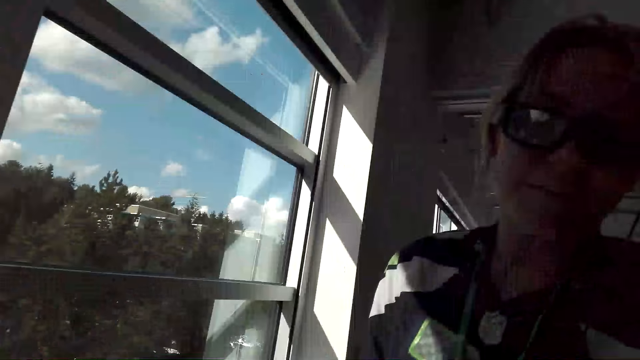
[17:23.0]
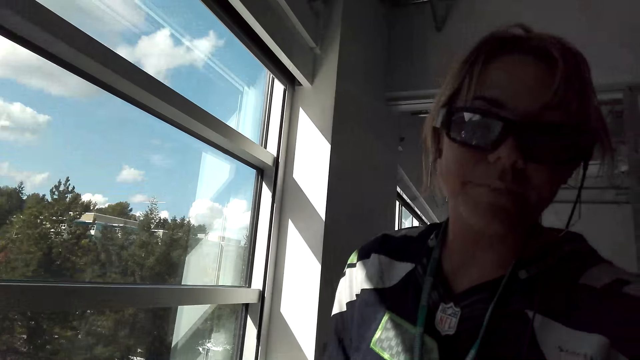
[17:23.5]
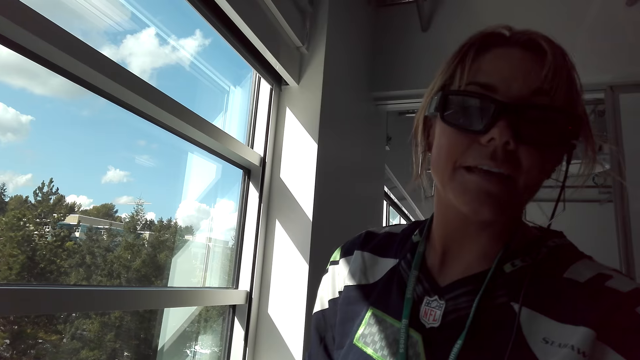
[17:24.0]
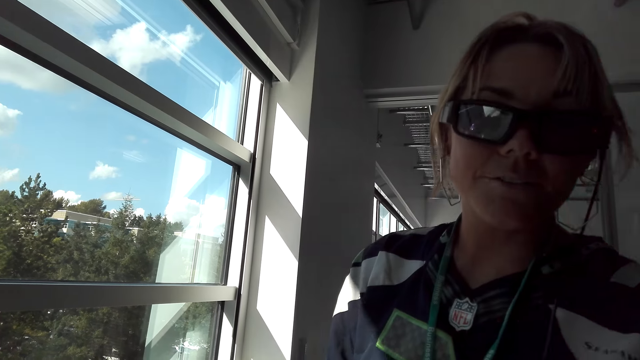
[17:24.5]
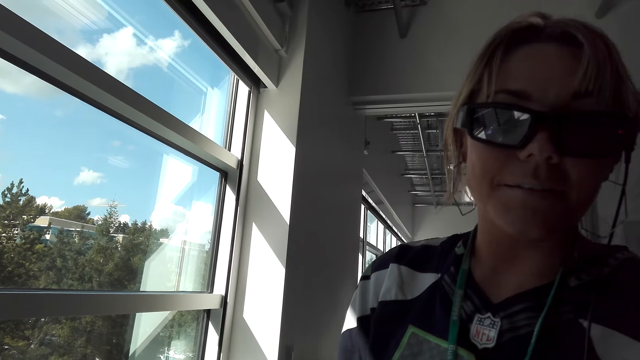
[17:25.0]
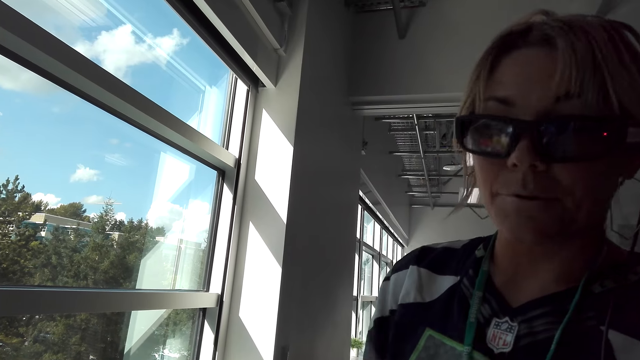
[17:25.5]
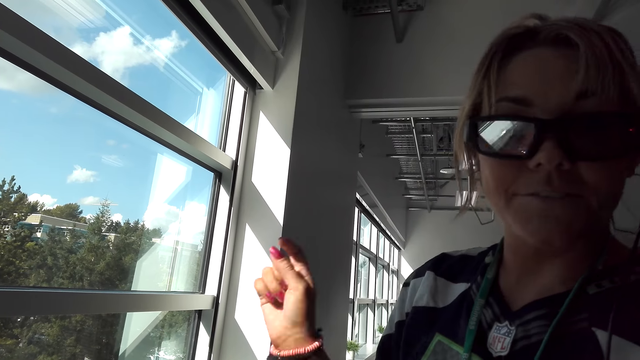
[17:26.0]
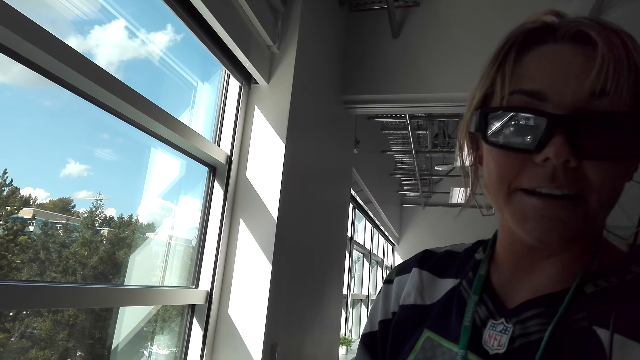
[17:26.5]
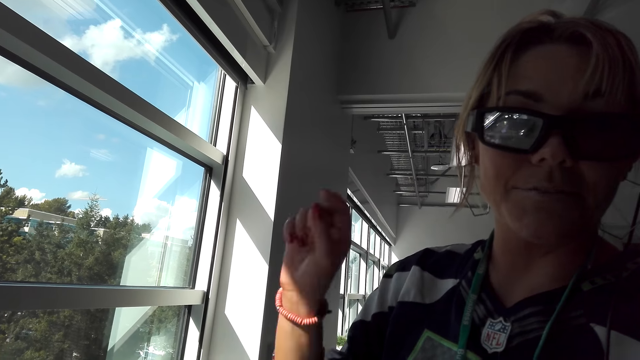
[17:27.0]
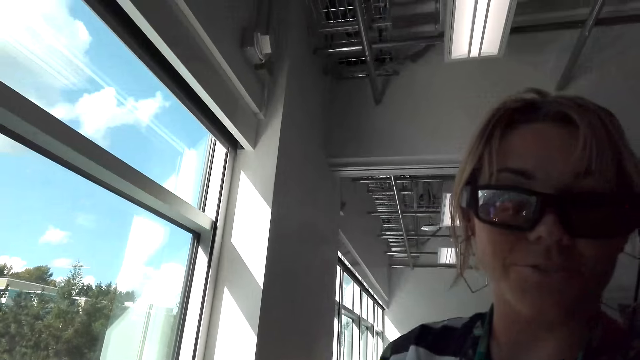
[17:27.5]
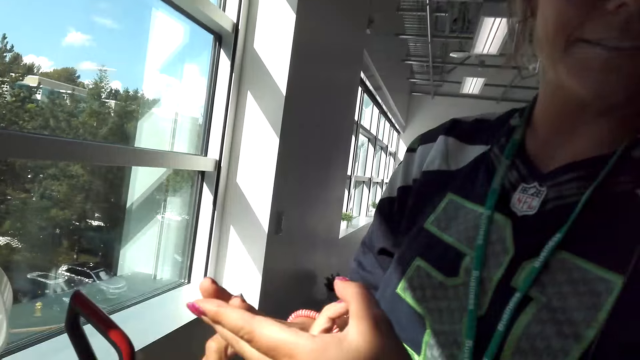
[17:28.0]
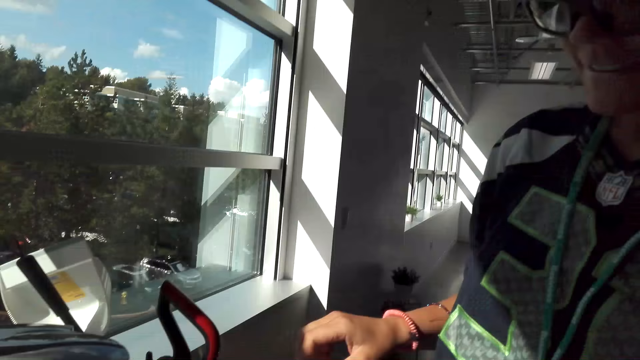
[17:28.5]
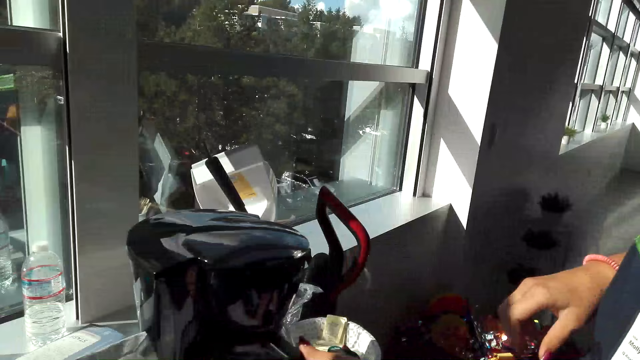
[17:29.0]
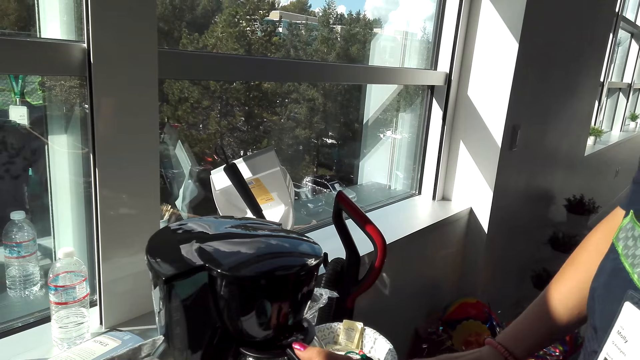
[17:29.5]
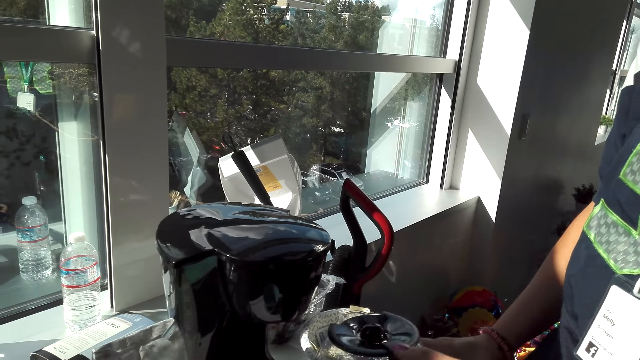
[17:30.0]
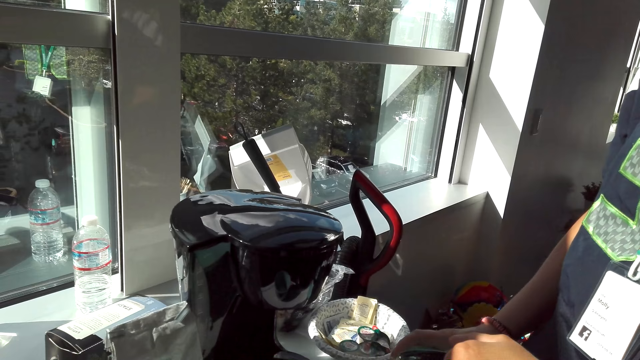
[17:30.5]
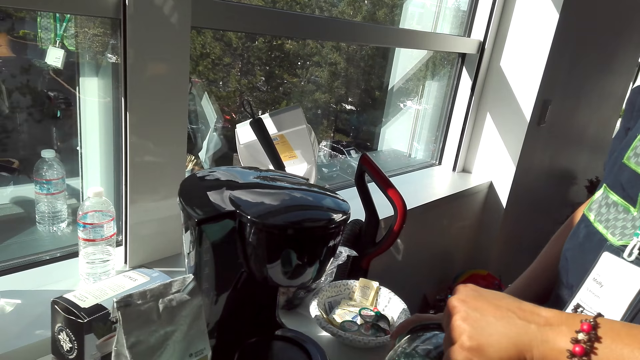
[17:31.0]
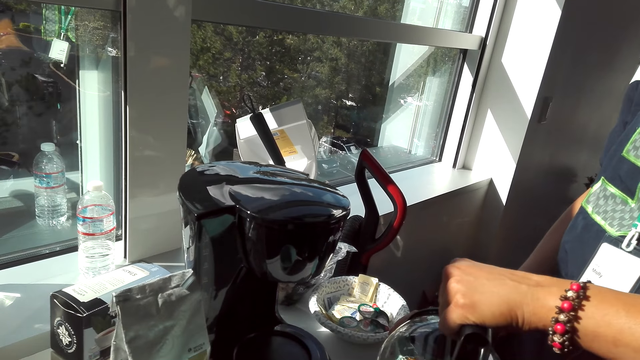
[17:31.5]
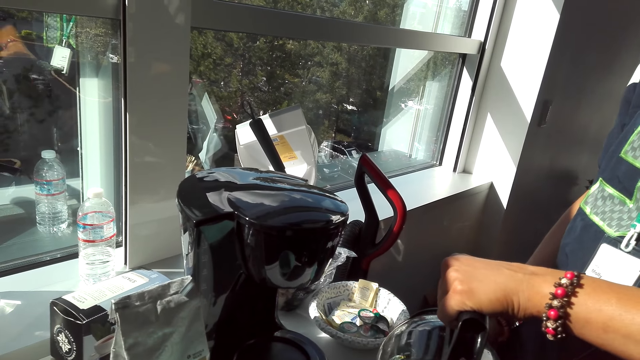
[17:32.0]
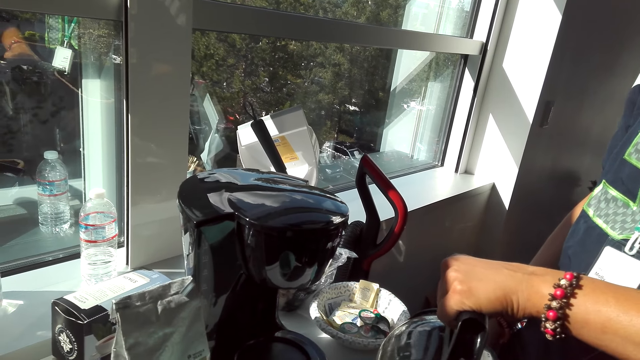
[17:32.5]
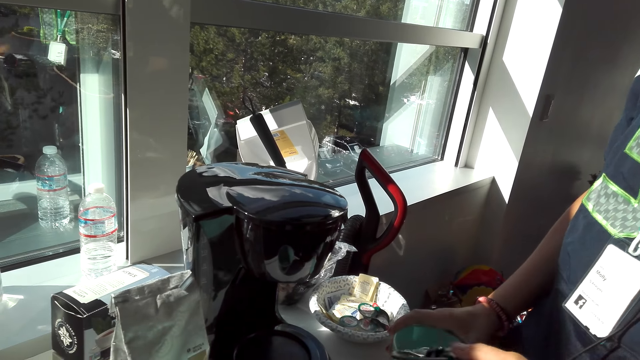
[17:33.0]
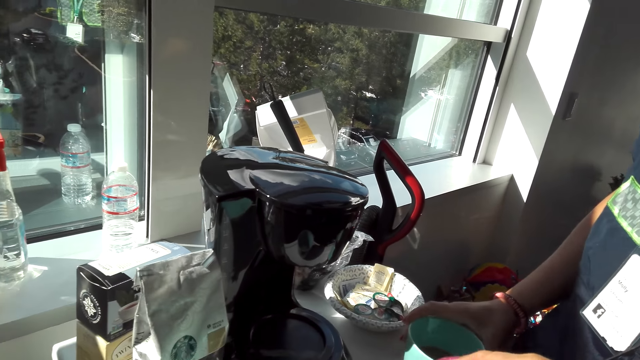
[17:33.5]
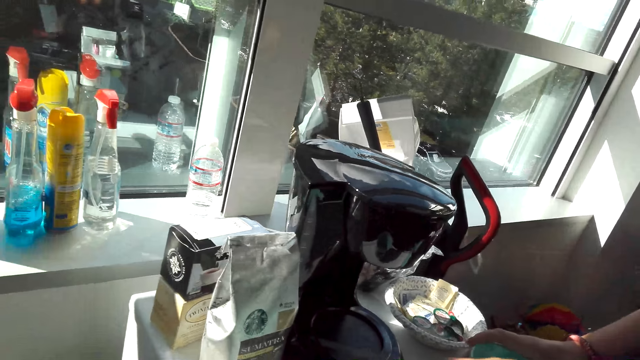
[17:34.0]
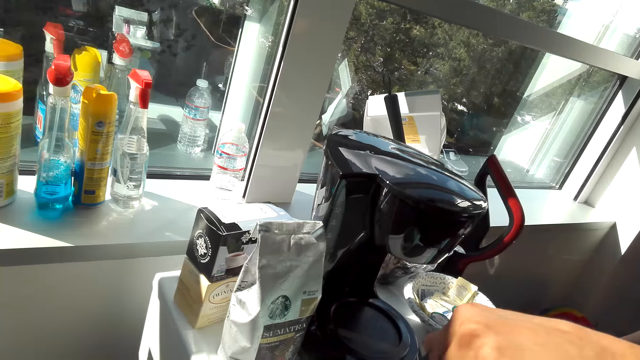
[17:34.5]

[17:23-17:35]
A lady talks to the camera wearer. The lady takes a carafe from the coffee maker. The lady pours coffee in the cups.

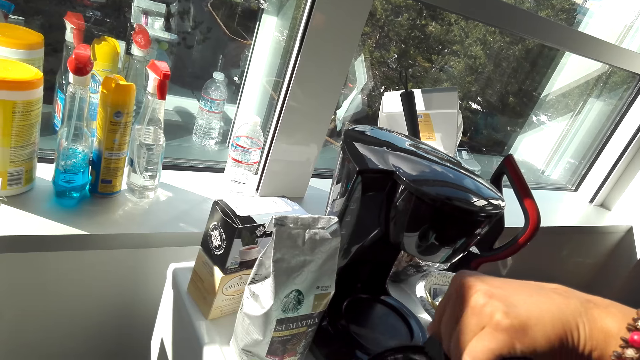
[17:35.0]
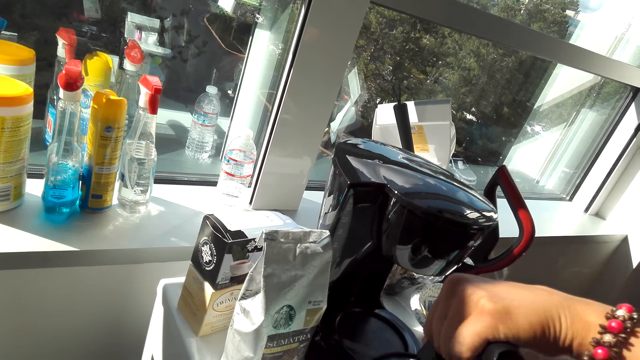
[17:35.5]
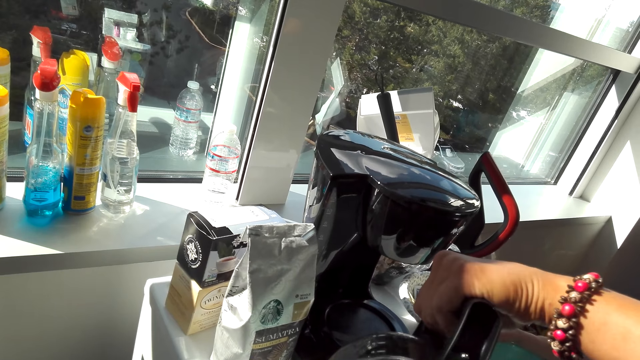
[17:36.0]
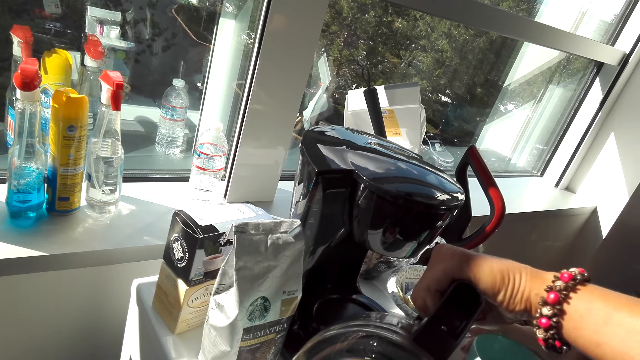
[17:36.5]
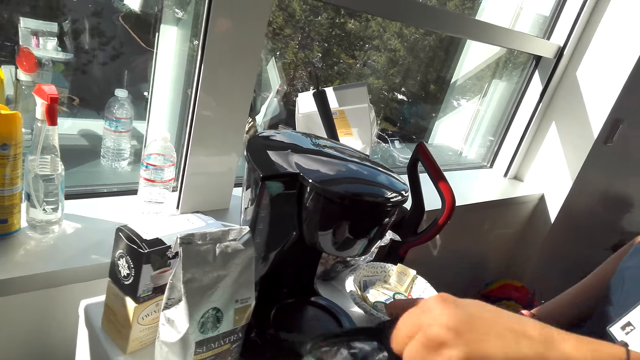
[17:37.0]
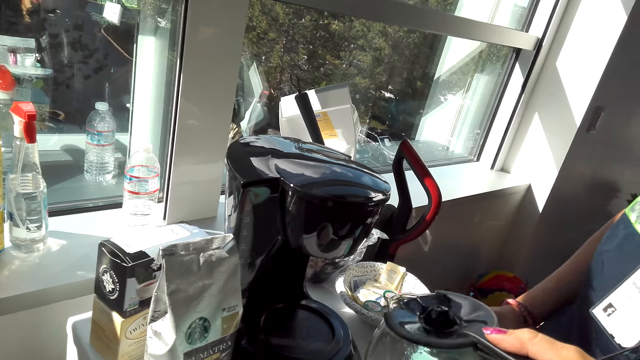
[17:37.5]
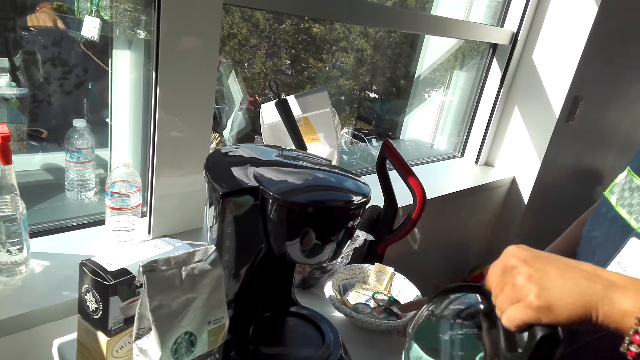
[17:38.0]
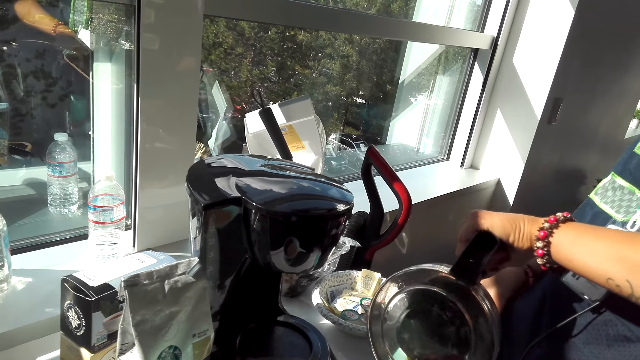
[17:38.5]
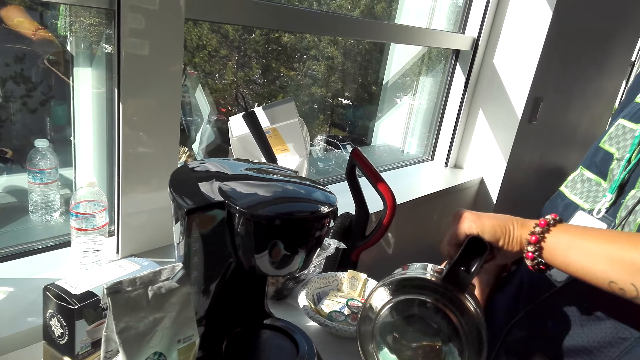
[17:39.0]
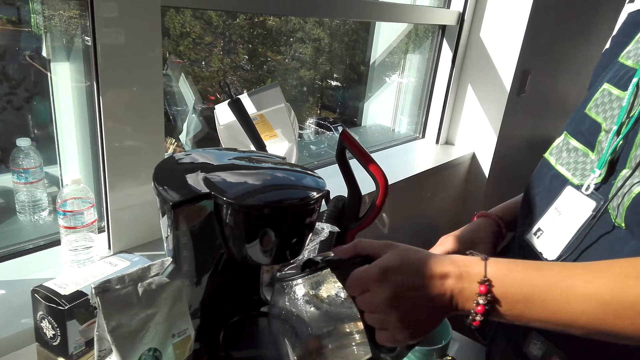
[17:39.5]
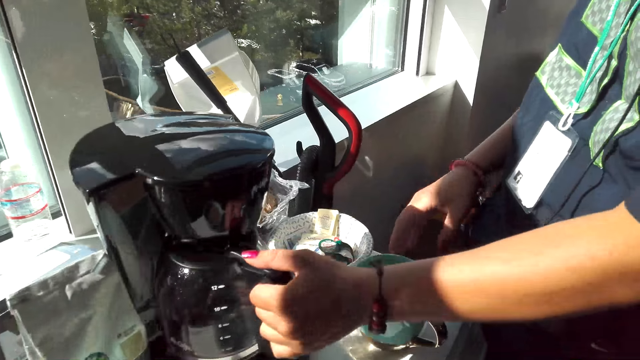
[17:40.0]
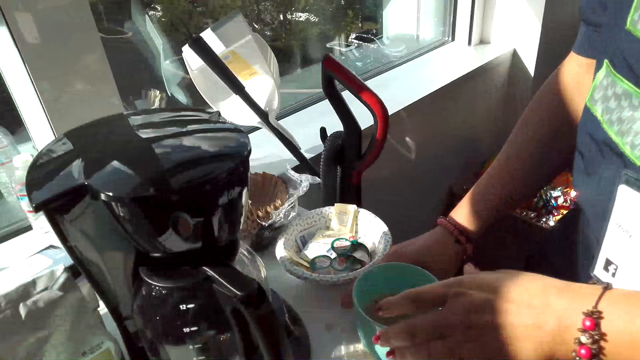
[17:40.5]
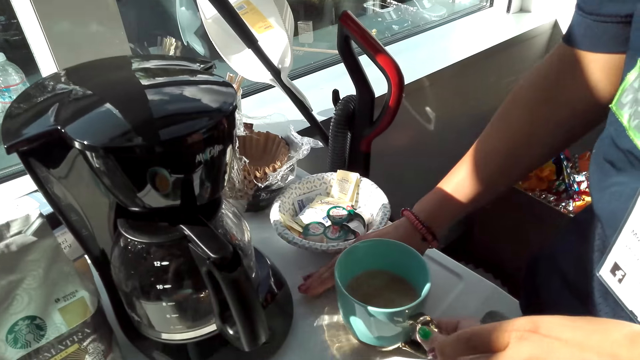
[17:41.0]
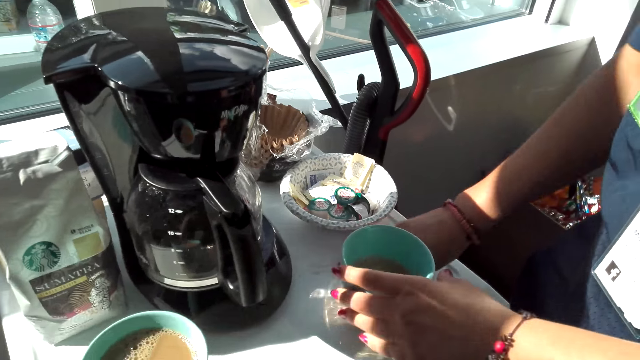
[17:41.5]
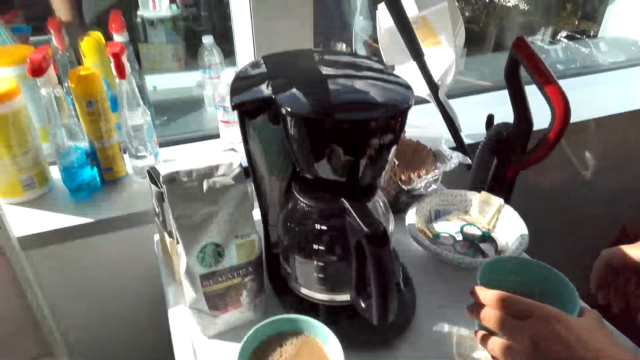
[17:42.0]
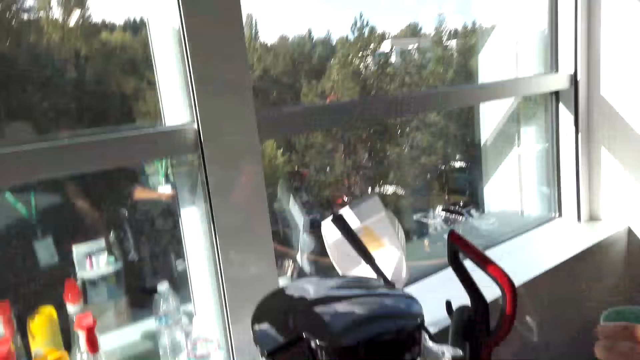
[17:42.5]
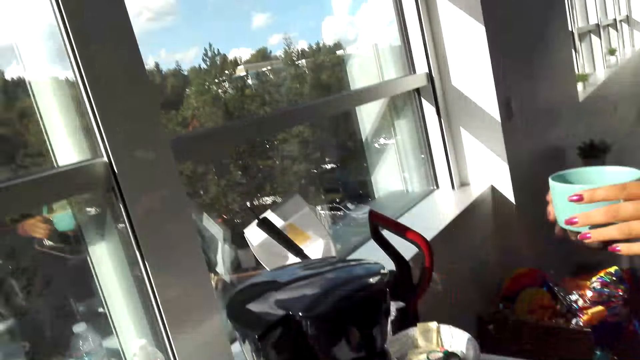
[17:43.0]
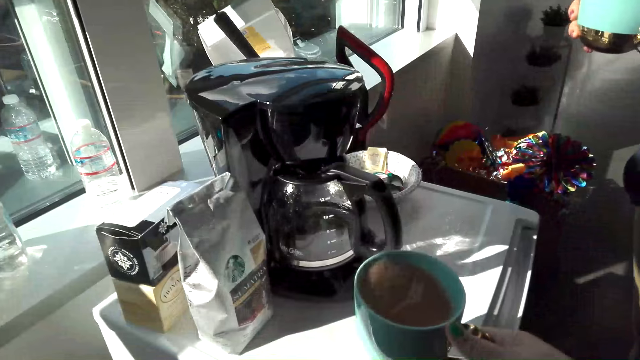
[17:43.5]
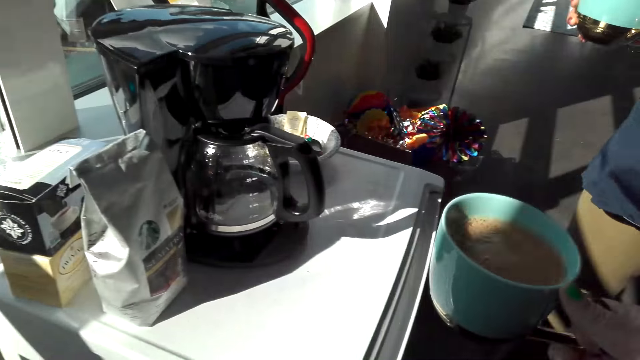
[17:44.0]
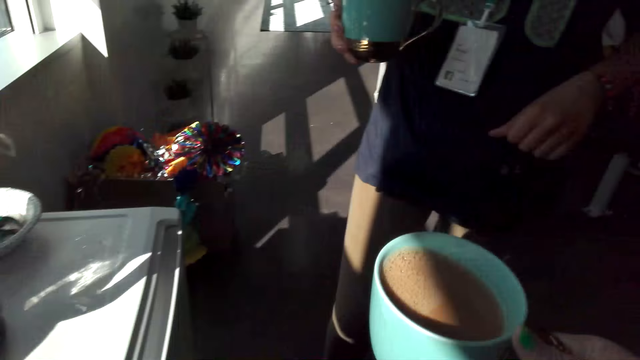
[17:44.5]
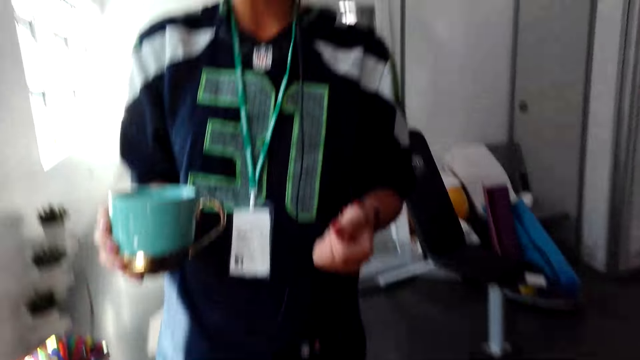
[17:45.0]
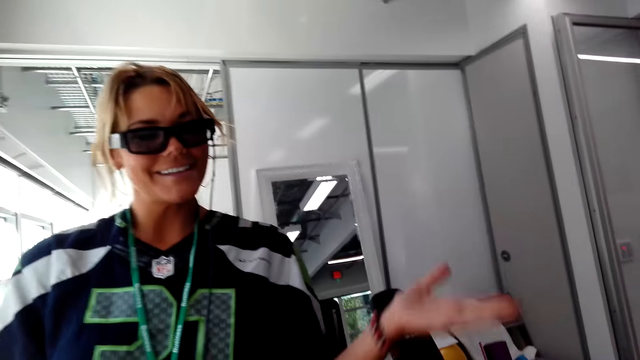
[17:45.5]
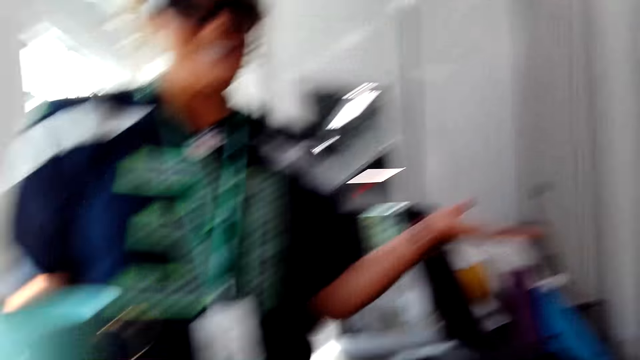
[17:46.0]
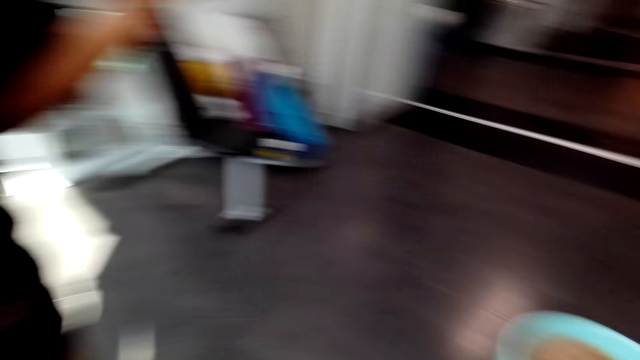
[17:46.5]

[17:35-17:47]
The camera wearer puts the carafe in the coffee maker. A lady puts the kettle on the coffee maker. The lady lifts up a cup of coffee from the table. The camera wearer lifts up a cup of coffee from the table.
